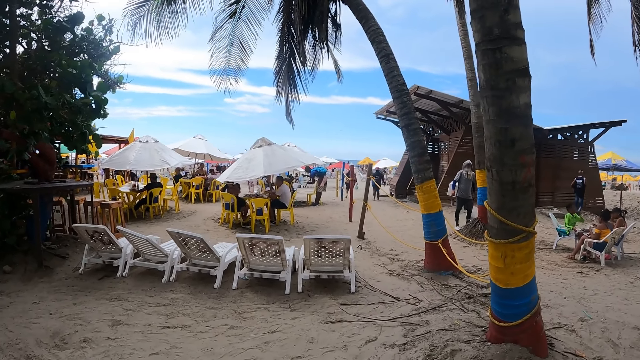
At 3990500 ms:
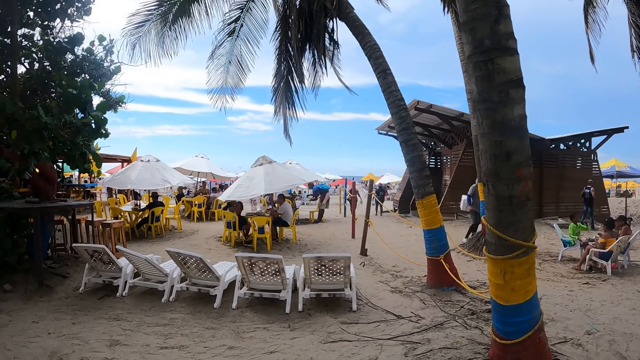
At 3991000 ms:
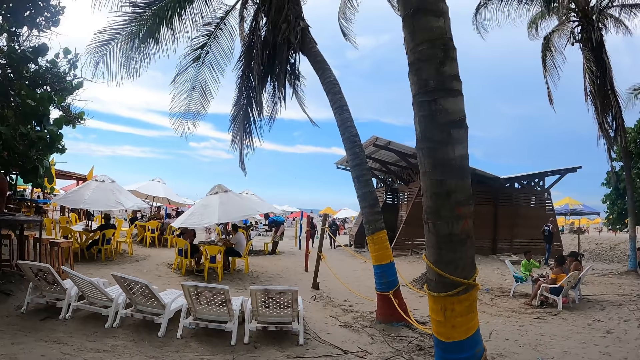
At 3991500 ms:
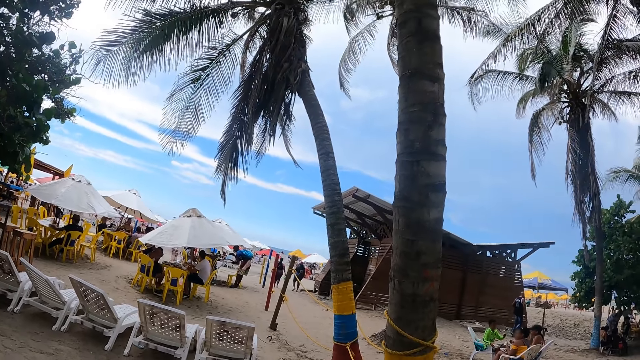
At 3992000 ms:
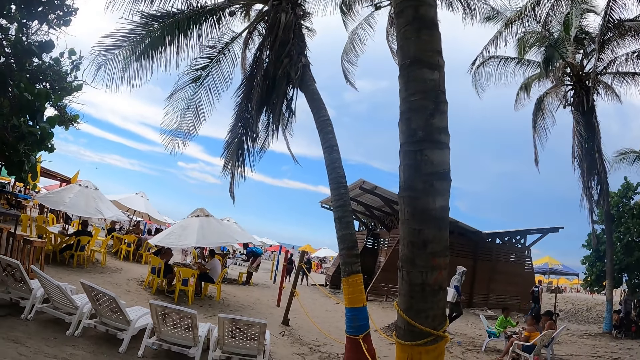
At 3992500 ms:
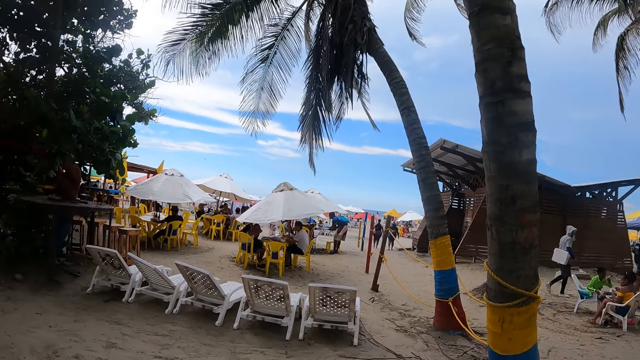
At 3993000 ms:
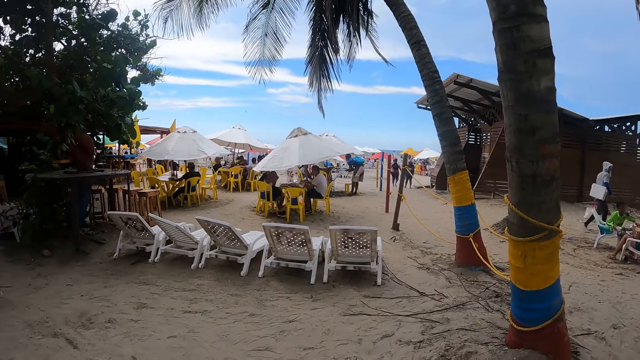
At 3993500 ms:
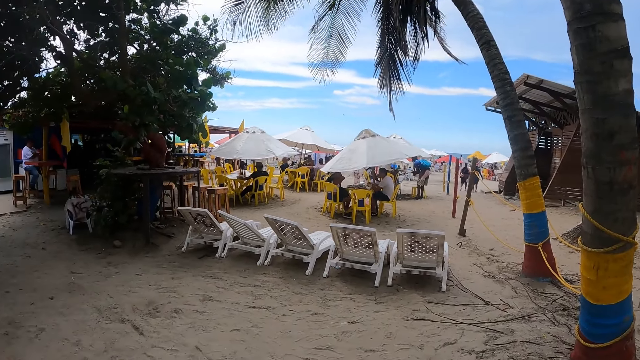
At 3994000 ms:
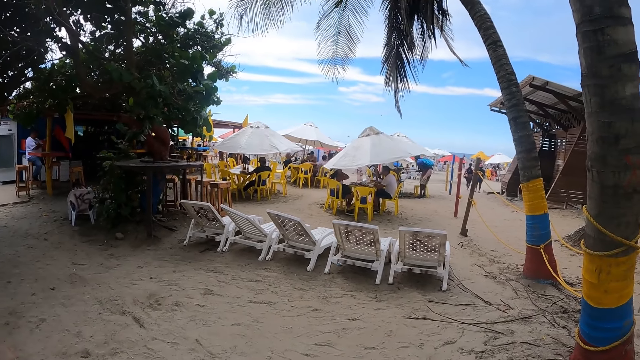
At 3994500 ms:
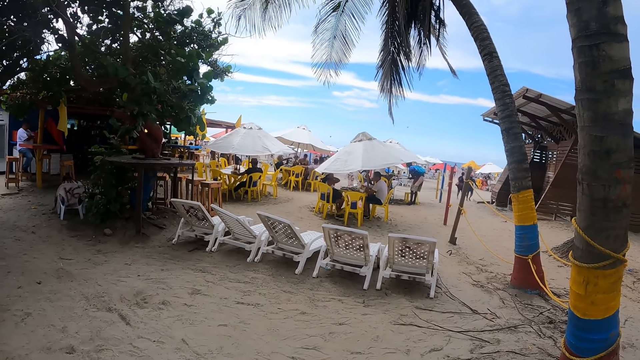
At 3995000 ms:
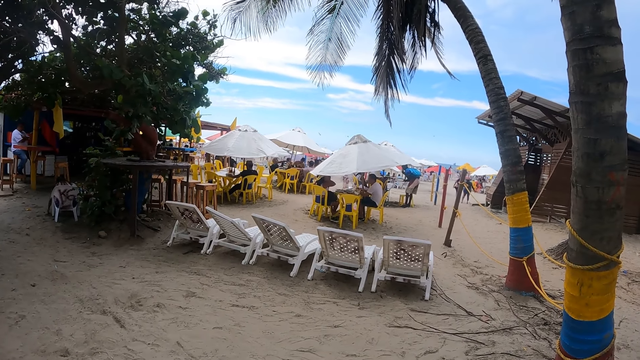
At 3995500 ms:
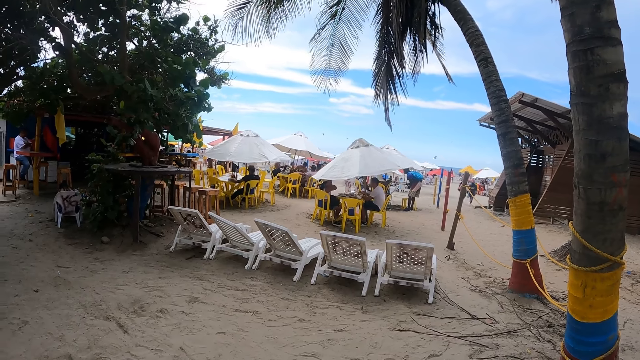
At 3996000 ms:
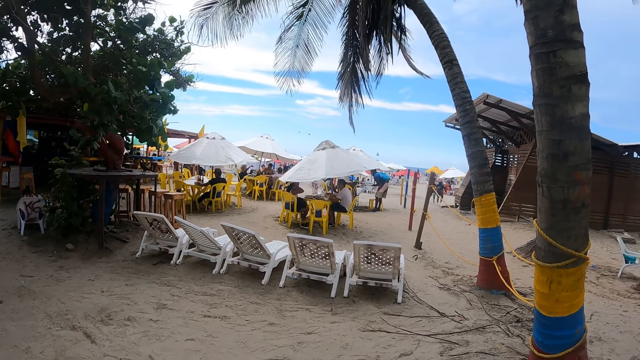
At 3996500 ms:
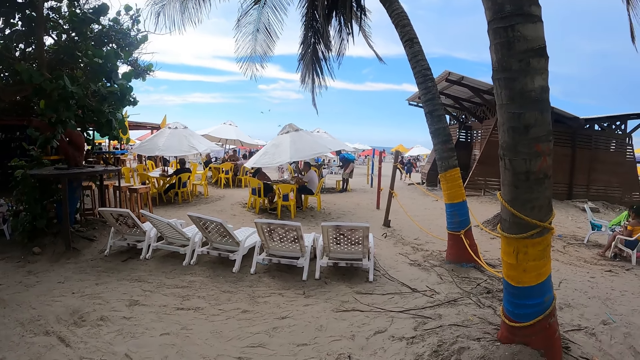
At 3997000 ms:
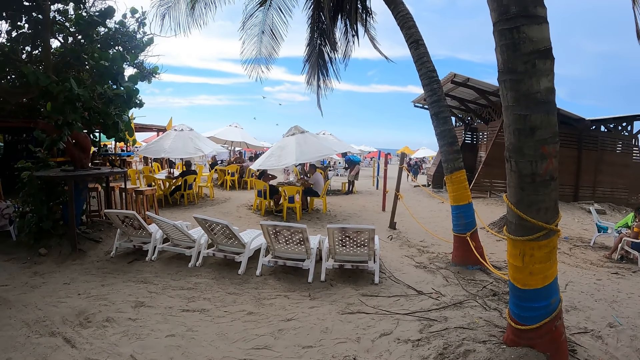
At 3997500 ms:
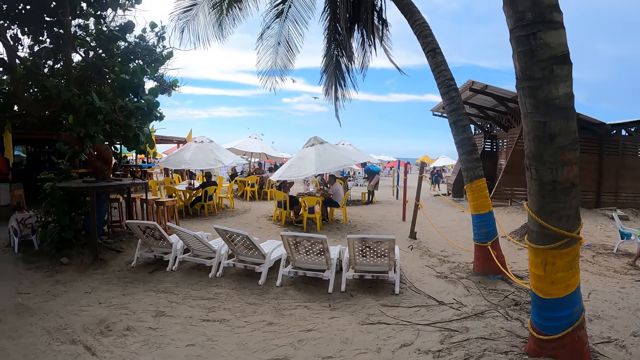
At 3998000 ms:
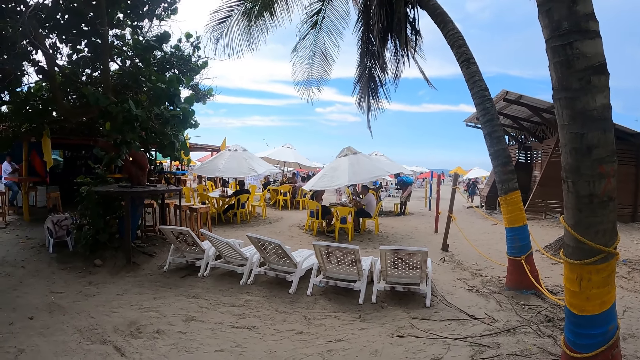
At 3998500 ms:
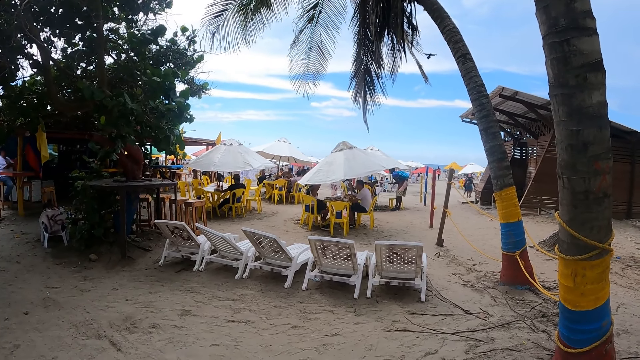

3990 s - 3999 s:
The camera wearer stands on the pathway.

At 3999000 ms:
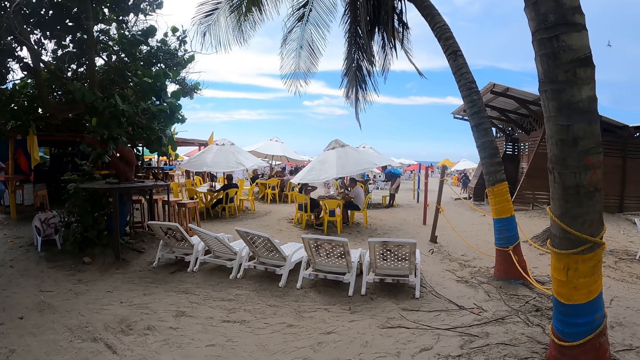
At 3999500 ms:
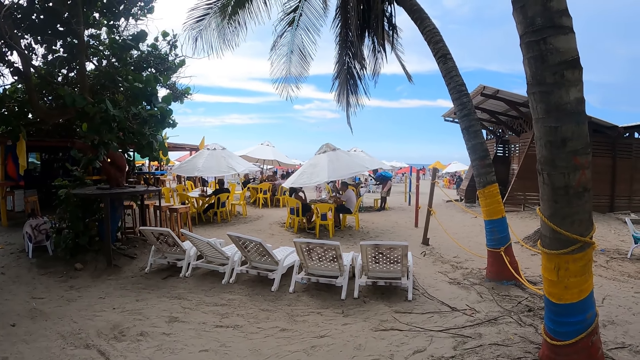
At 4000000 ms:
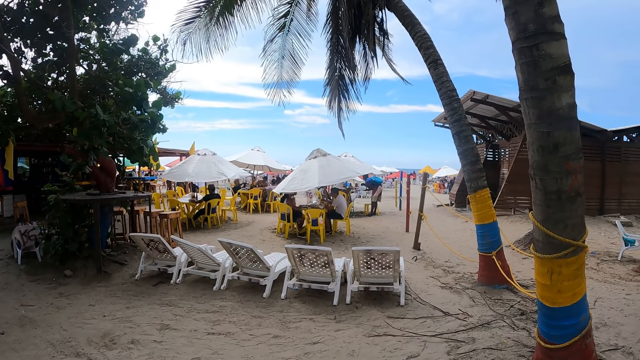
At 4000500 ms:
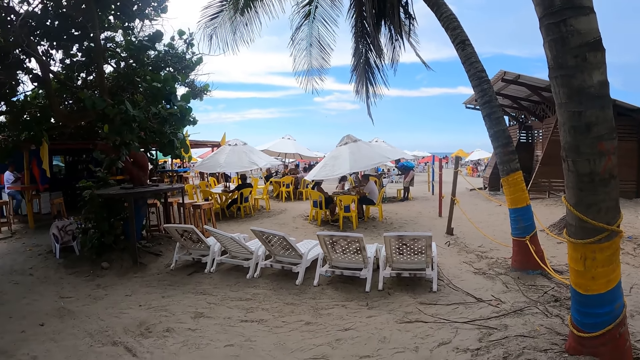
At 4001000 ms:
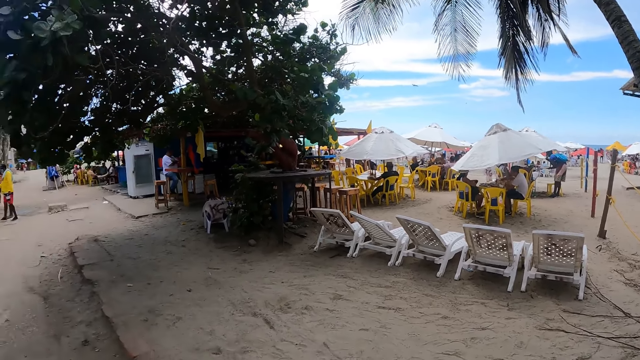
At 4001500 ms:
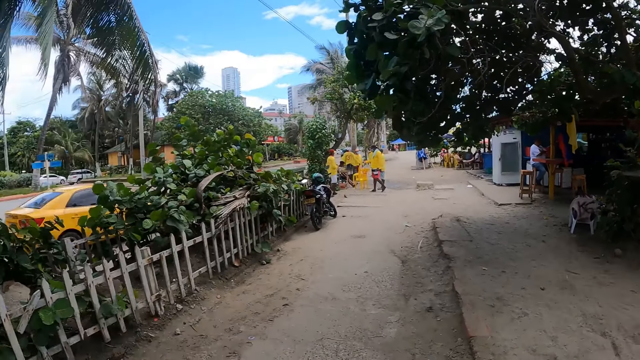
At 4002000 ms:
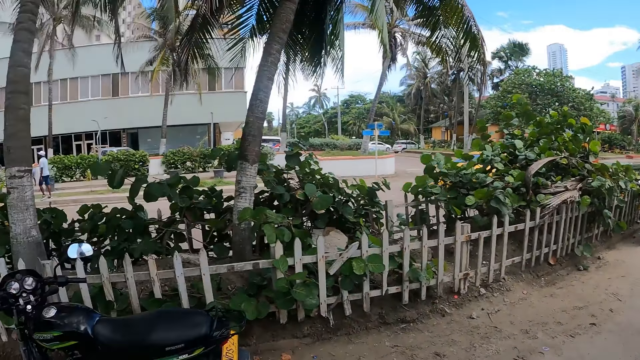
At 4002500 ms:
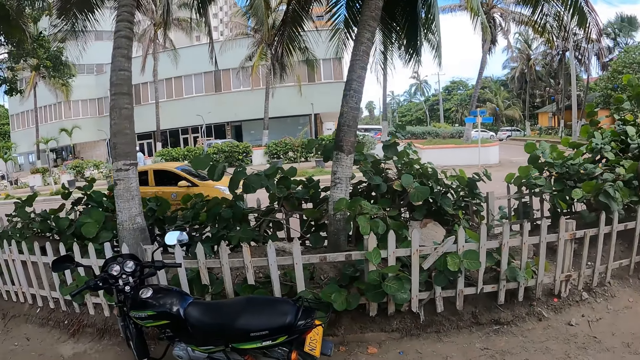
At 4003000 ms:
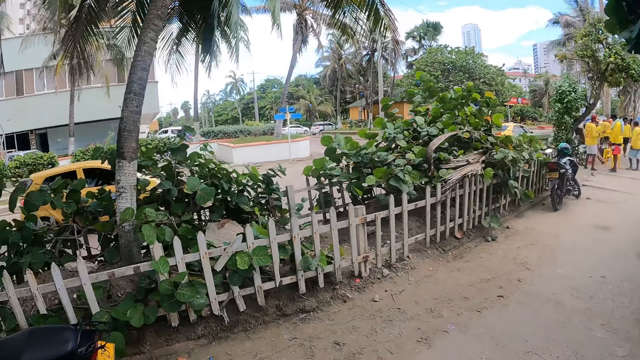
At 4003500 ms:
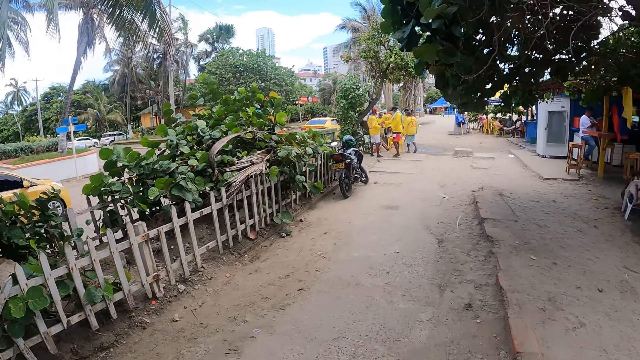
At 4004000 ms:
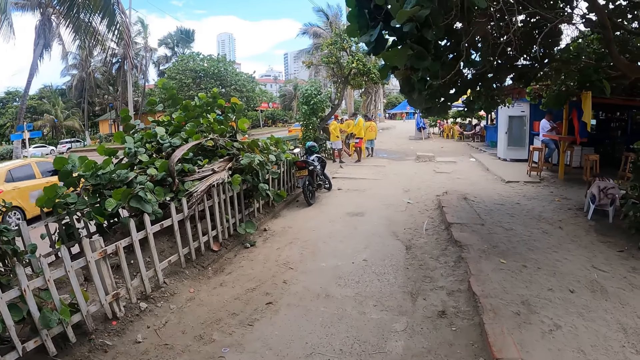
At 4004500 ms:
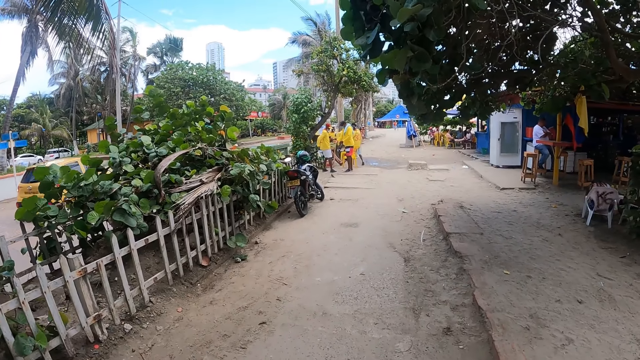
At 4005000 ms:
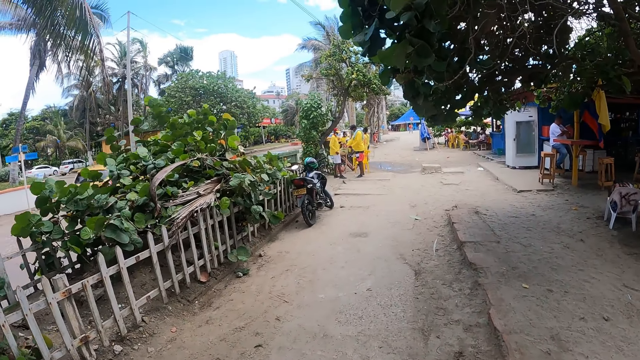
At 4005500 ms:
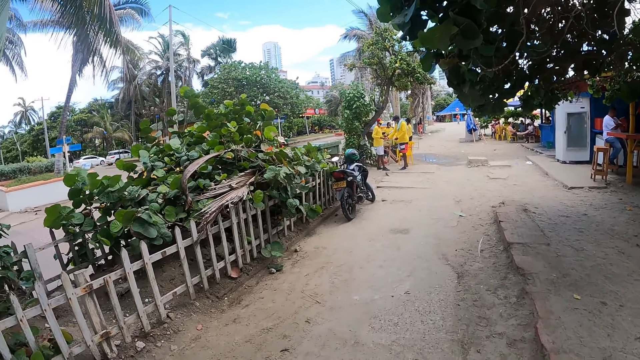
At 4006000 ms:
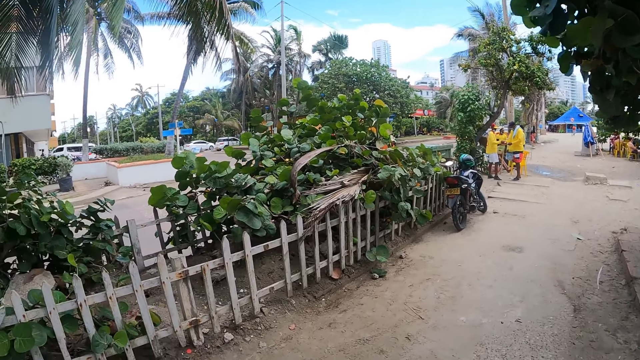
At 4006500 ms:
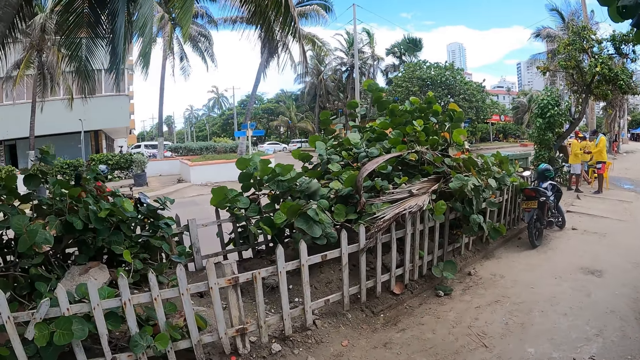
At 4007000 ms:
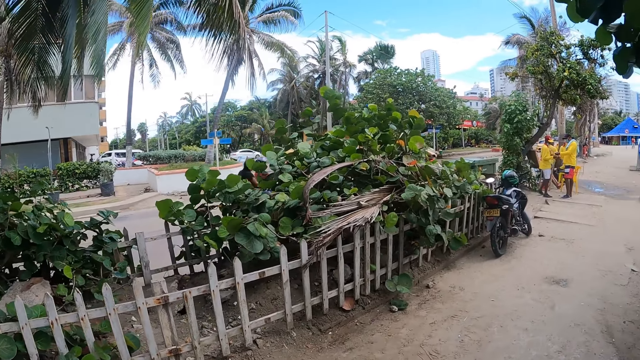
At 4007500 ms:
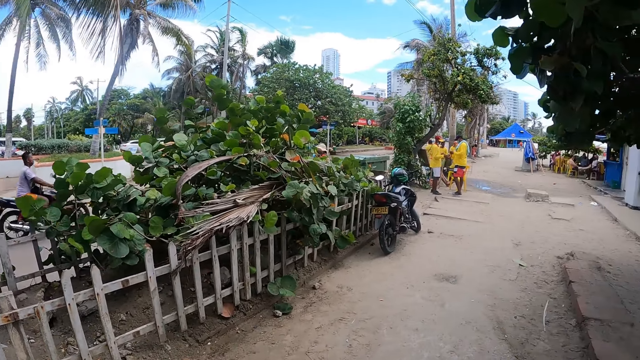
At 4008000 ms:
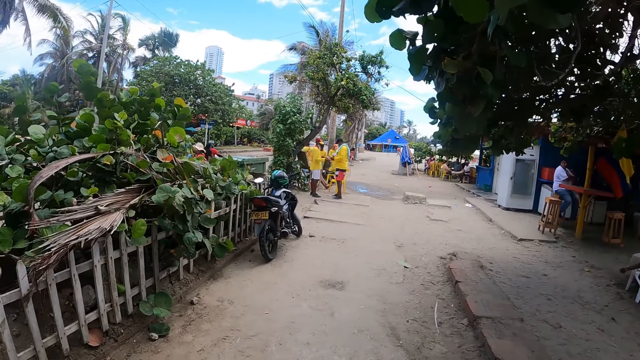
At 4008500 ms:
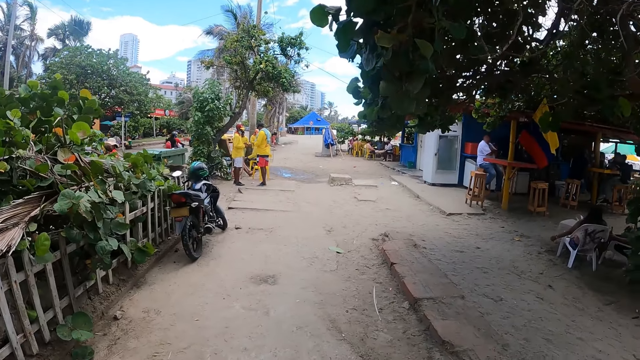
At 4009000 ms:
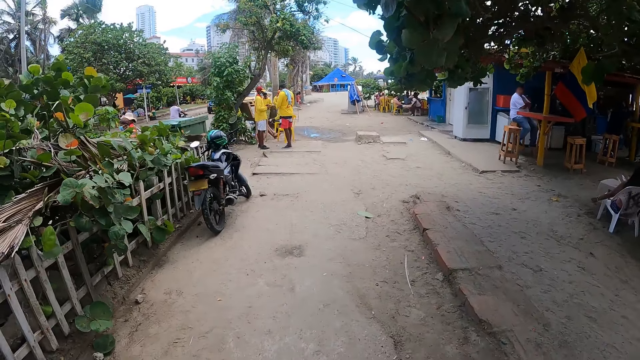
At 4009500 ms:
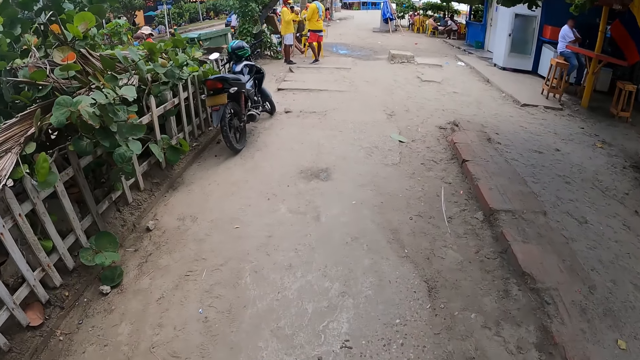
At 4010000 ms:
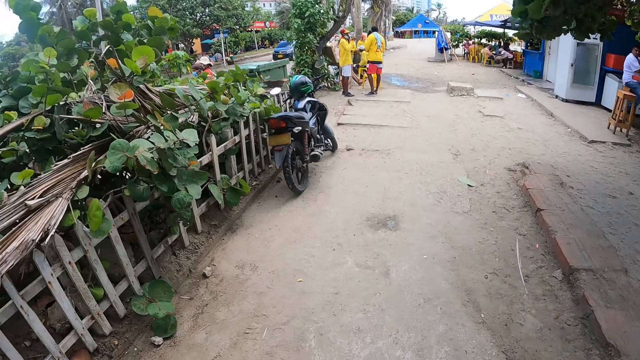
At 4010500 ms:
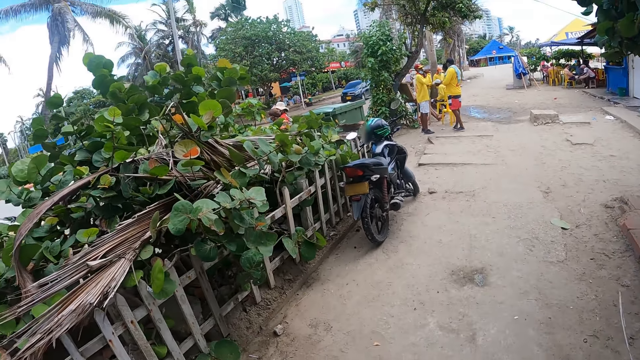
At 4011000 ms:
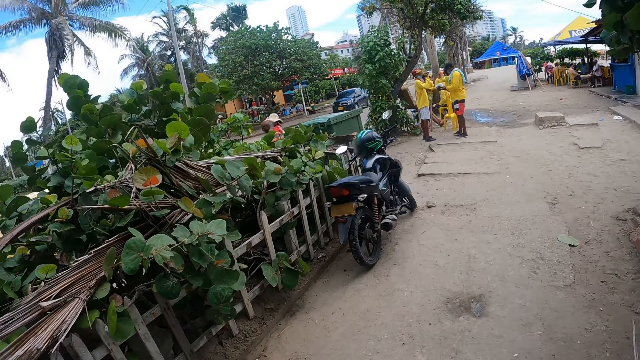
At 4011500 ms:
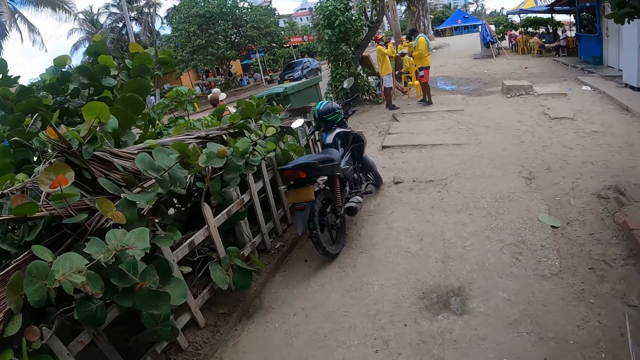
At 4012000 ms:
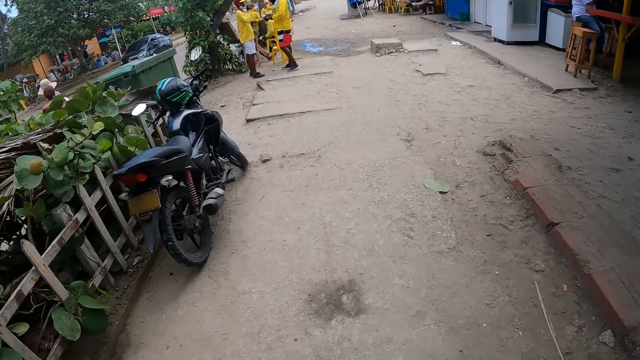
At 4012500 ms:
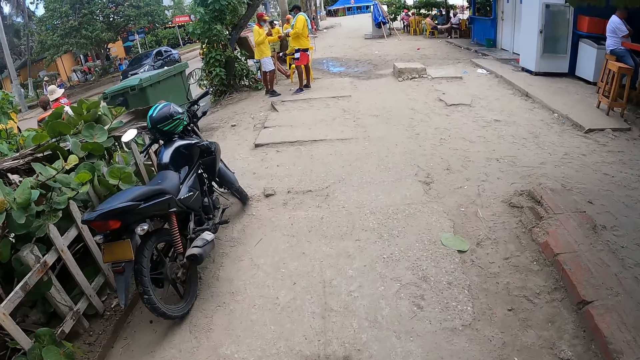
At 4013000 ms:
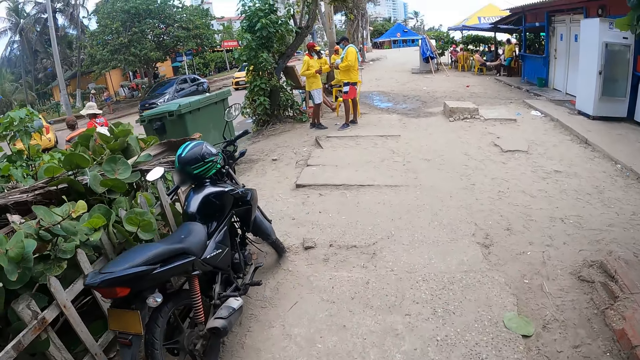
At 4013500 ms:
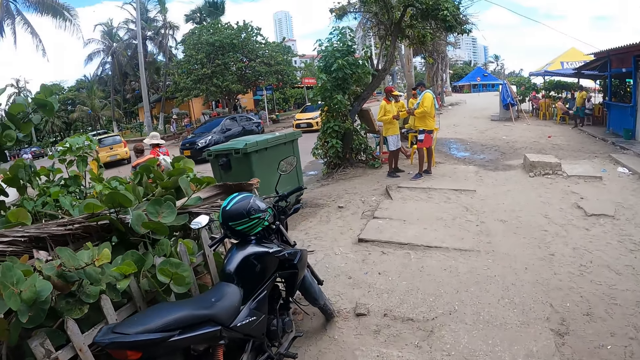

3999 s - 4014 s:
The camera wearer looks around and walks on the pathway.
